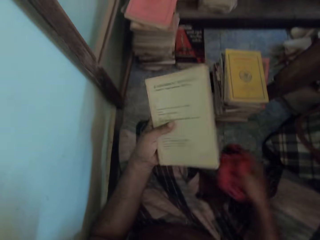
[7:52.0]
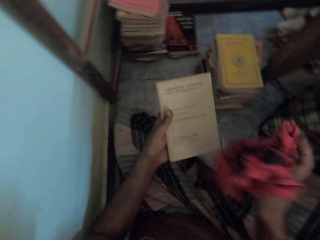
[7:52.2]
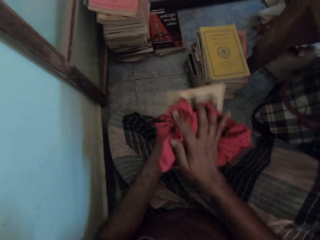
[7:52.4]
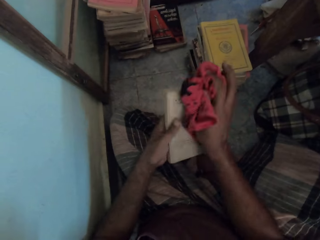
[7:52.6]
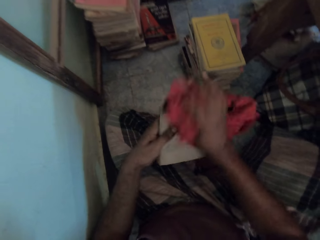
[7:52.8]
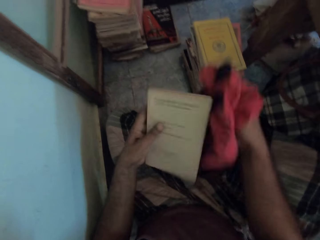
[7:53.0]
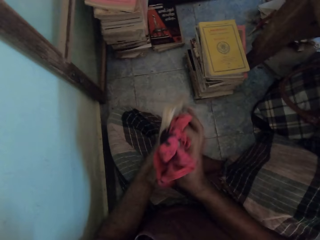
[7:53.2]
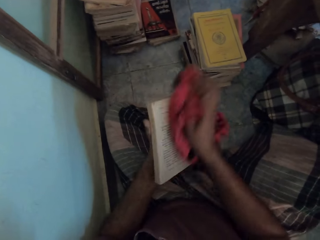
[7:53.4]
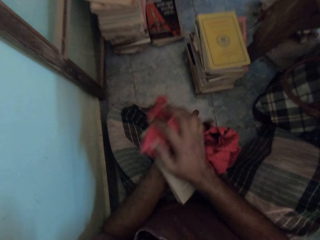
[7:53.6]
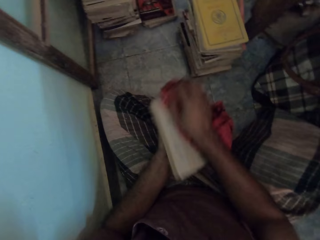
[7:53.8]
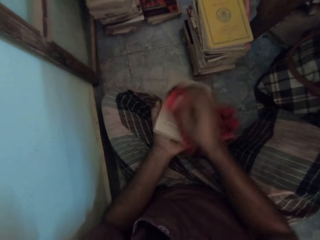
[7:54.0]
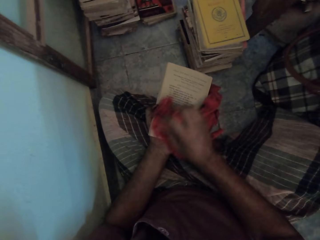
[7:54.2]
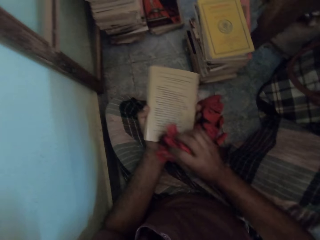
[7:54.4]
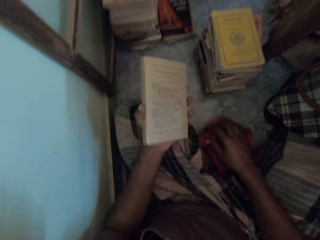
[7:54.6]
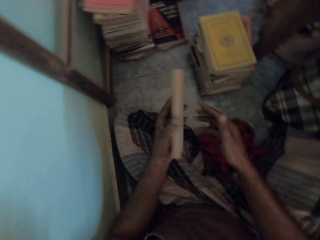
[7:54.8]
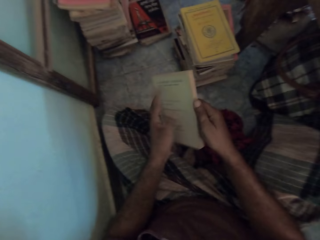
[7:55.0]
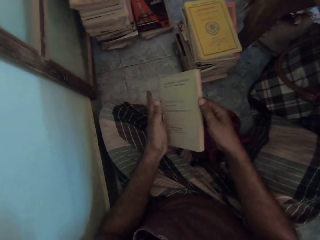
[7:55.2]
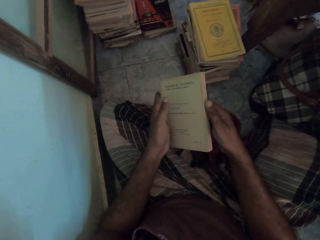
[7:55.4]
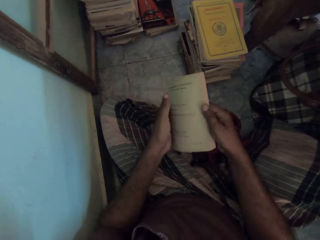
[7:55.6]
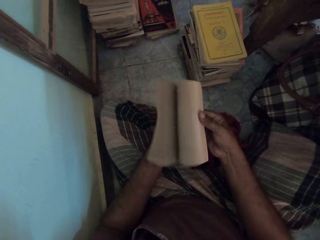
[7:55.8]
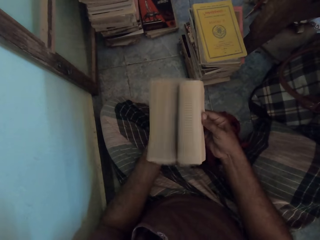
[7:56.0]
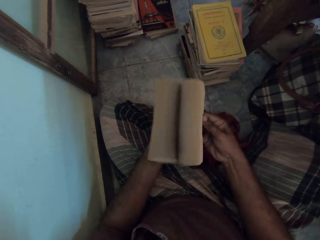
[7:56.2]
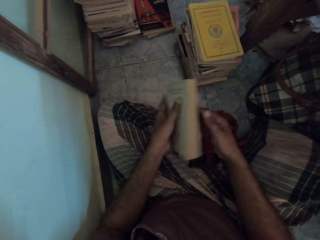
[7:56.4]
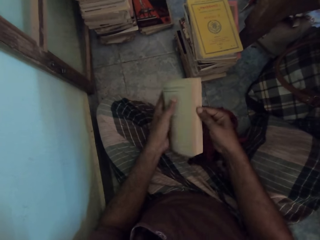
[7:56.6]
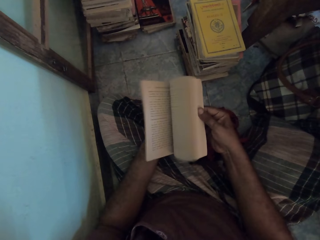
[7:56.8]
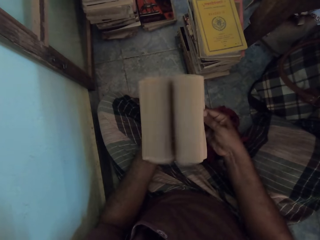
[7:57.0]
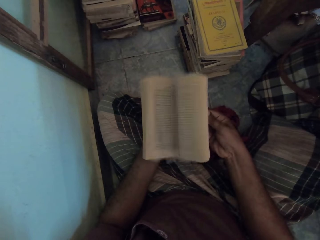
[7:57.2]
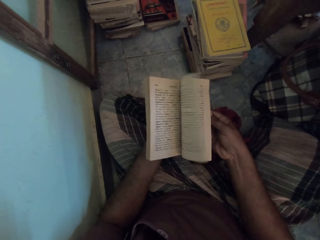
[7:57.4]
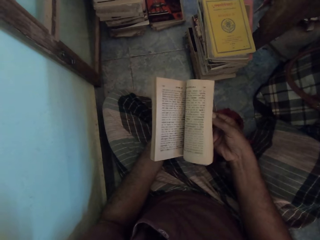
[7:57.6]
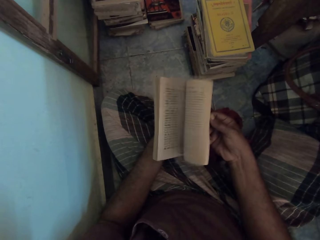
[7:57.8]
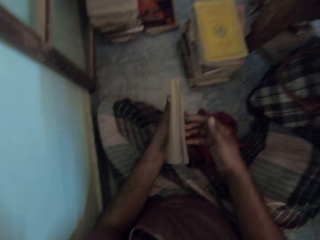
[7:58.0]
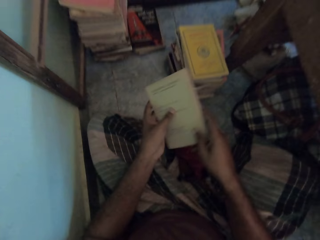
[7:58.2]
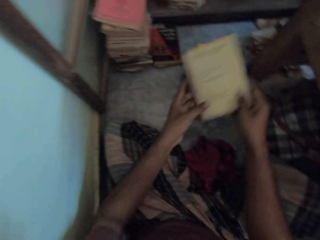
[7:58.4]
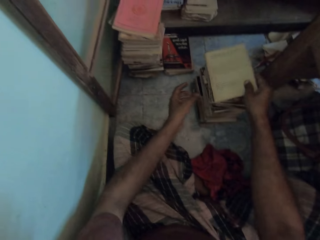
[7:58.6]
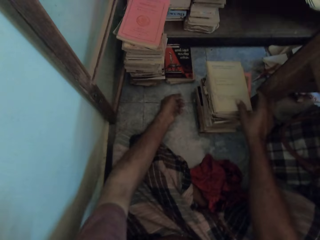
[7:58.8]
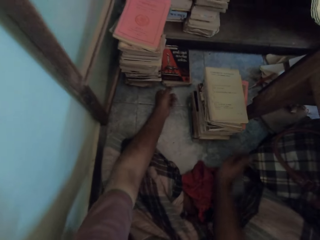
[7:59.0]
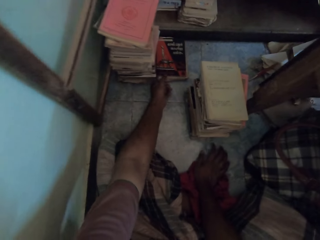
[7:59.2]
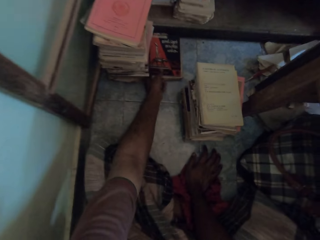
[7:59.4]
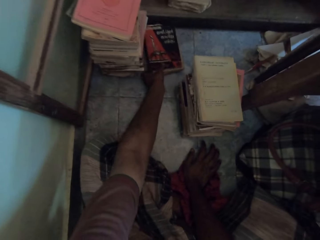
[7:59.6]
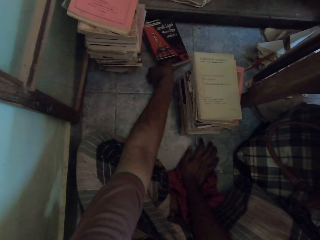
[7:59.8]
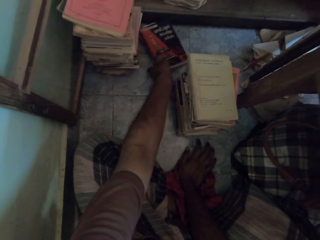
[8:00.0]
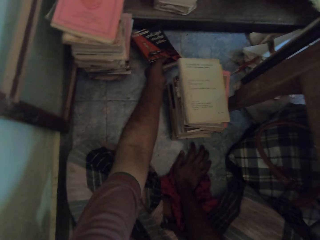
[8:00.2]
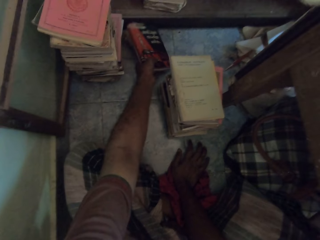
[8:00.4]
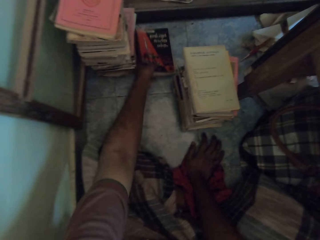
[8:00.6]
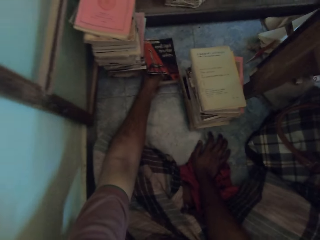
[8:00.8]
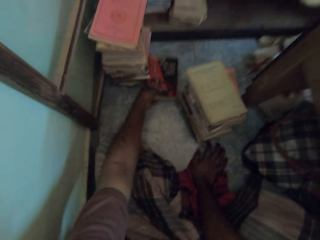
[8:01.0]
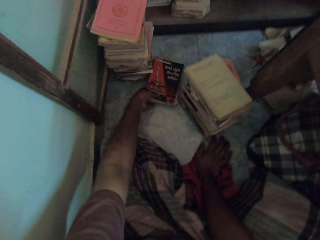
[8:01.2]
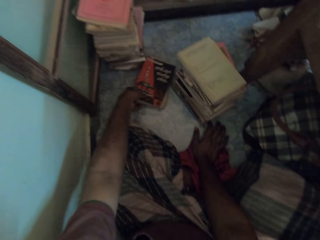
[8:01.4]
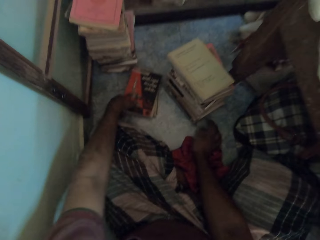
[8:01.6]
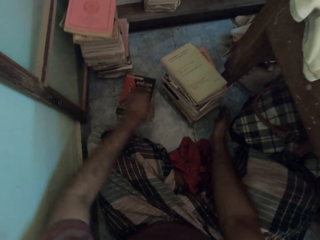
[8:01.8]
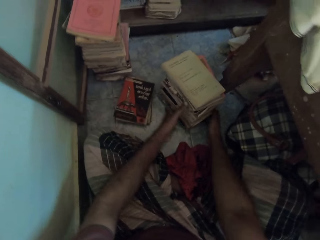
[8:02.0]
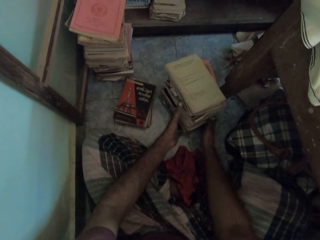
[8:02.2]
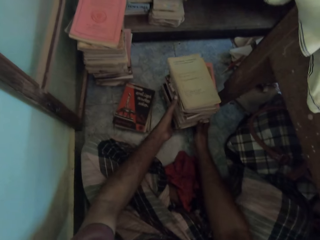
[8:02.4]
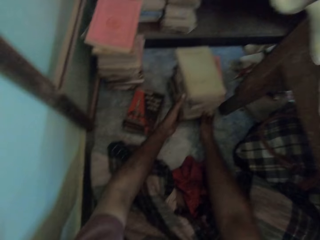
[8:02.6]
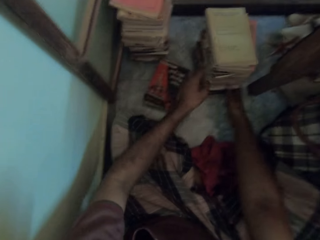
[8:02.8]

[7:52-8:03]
The camera wearer picks up a cloth. They wipe a book with the cloth. They put the cloth on the floor. They open the book pages. They put the book on a pile of books. They move the books on the floor.

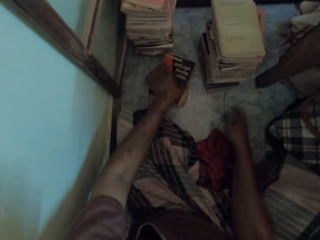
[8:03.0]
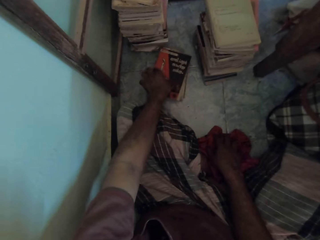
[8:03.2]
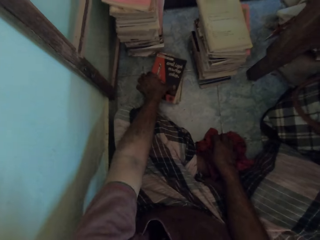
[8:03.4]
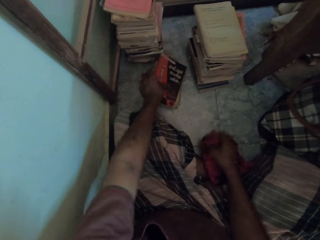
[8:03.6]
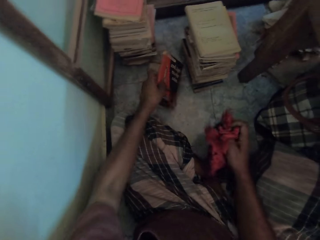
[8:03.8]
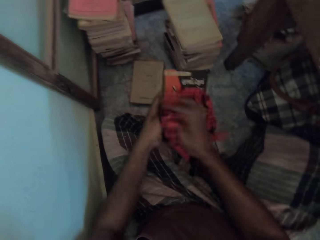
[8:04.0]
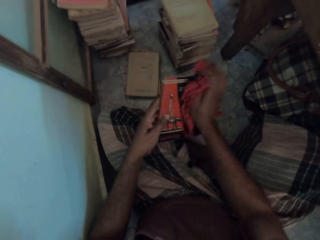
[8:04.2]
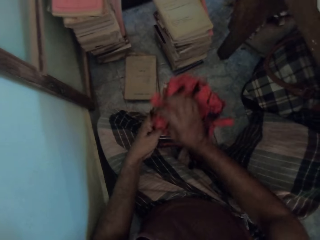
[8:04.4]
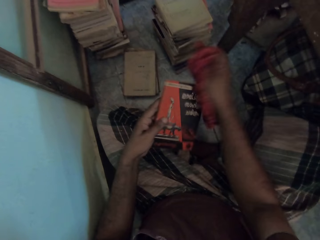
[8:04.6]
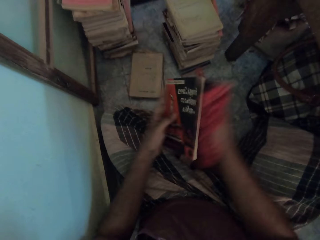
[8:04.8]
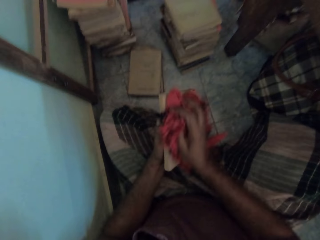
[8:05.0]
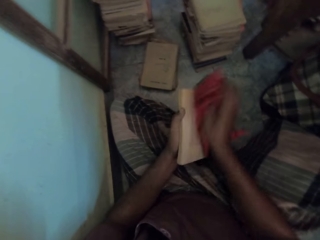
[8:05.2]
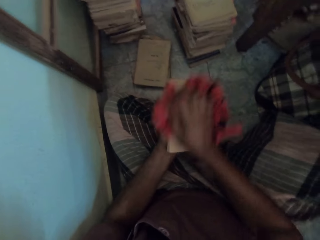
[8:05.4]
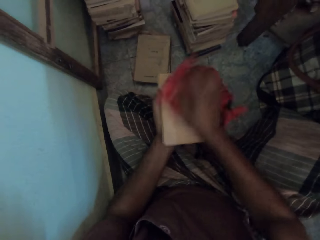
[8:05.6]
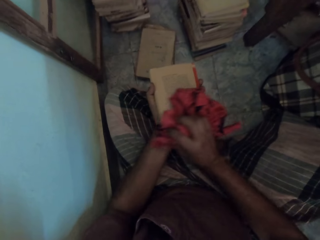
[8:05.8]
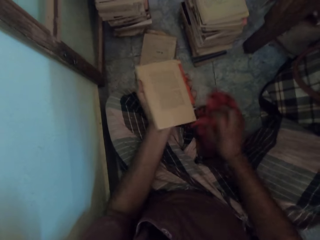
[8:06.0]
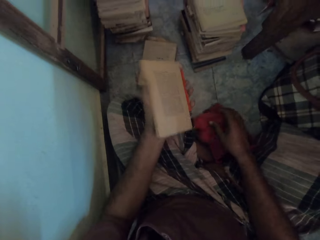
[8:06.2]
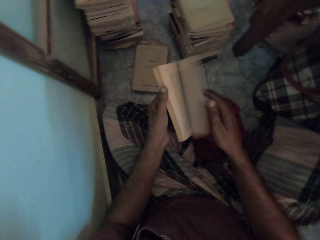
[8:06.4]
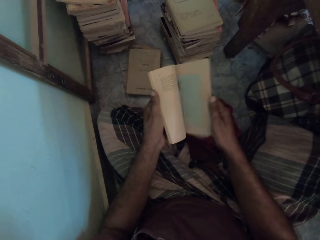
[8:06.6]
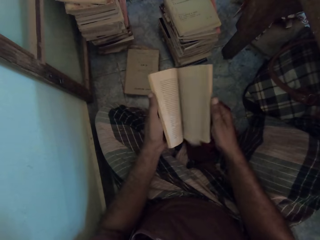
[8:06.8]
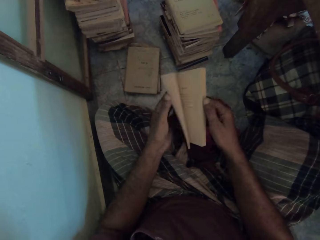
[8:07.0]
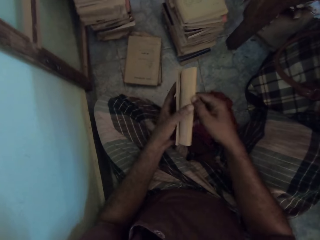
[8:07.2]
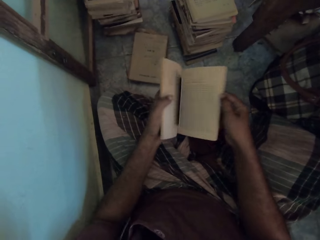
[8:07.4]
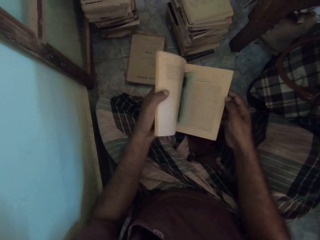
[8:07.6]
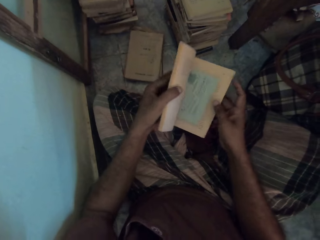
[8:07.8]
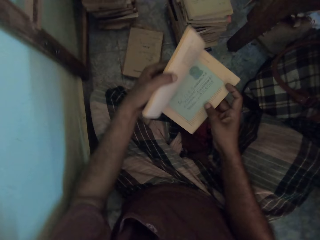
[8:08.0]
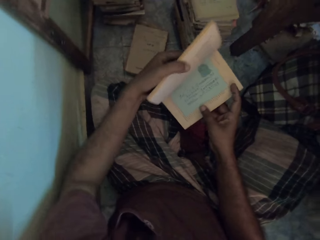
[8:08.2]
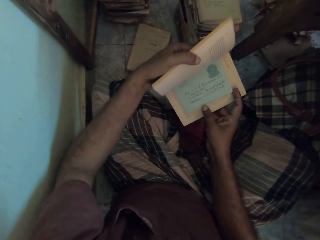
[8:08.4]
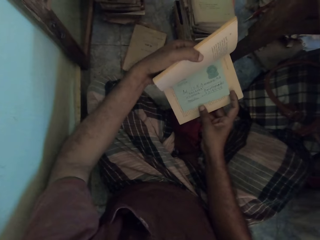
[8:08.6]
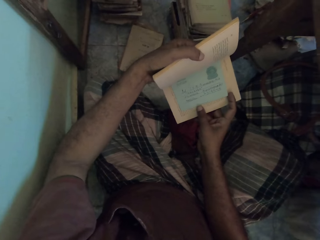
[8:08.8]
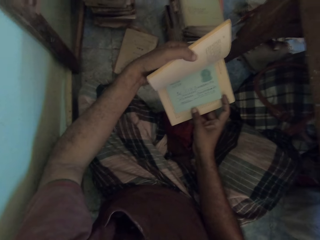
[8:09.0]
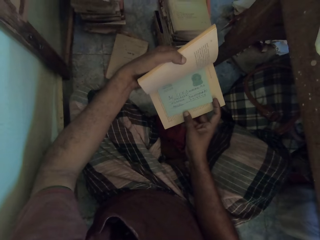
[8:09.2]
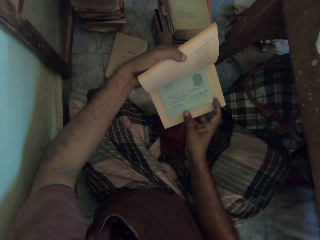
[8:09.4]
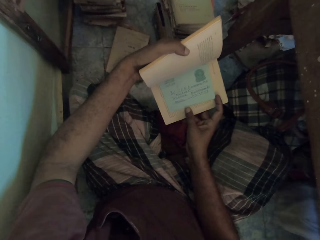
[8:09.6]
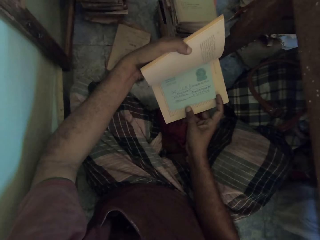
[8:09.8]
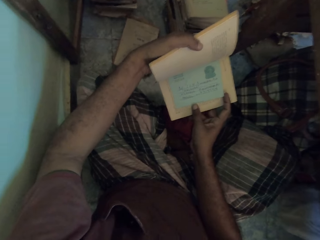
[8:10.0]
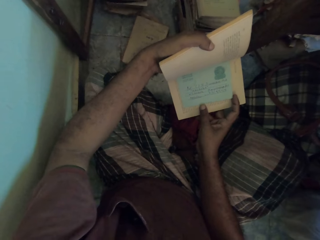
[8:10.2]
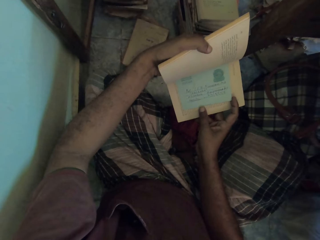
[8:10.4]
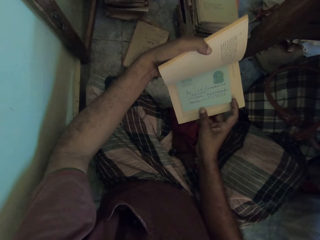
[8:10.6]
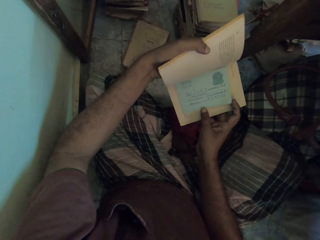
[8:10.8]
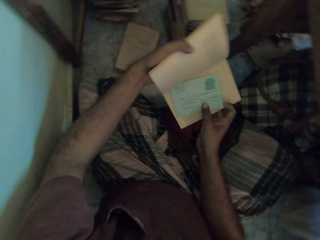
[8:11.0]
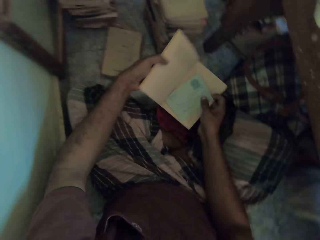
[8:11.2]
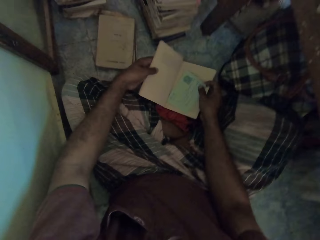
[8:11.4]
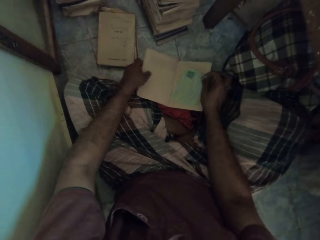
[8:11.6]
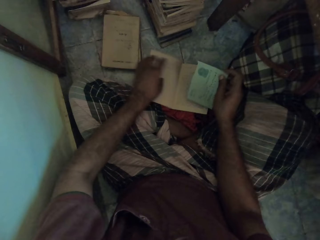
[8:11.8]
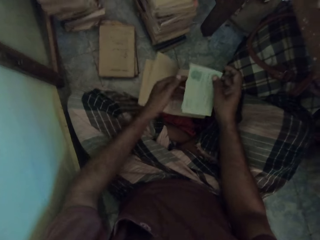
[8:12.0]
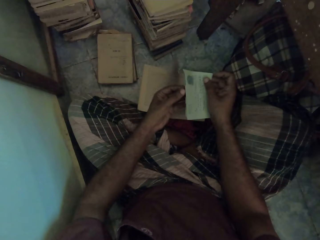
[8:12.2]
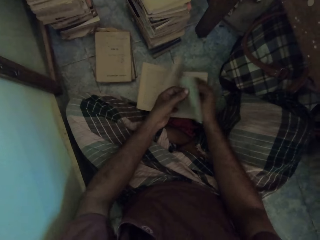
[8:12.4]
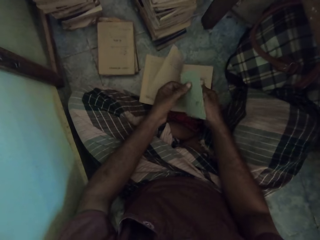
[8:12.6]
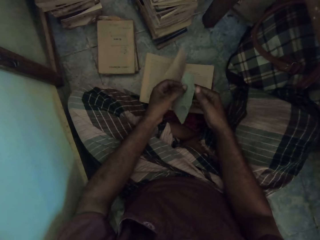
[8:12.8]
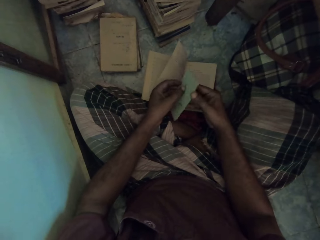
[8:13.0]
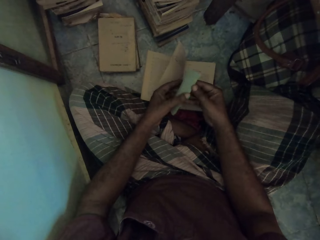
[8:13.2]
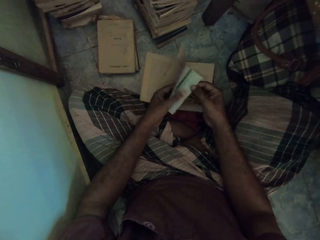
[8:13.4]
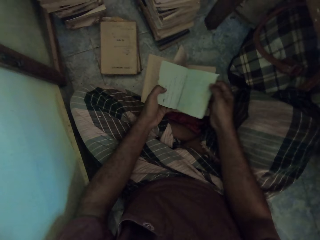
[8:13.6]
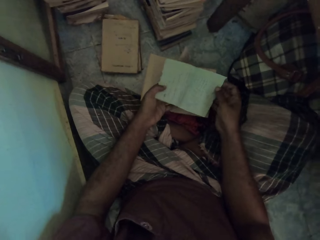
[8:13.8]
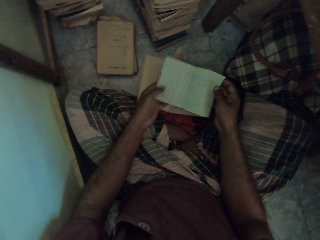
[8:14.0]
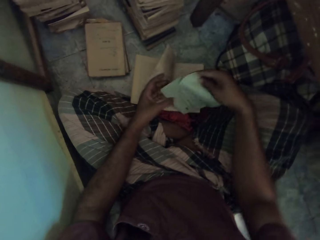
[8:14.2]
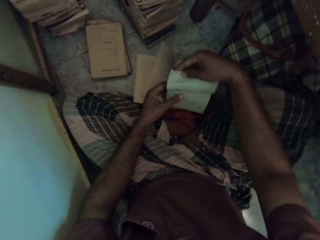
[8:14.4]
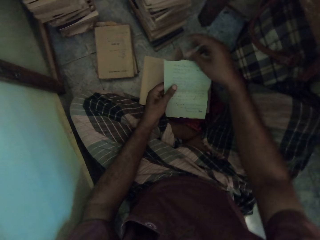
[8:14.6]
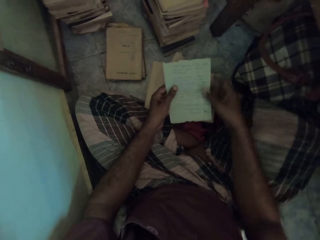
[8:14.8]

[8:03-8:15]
The camera wearer picks up a book, picks up a cloth and wipes the book with the cloth. They put the cloth on the floor. They open the book pages. They read a paper. They pick up the paper in the book. They put the book on the floor. They unfold the paper.
